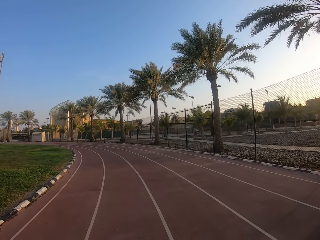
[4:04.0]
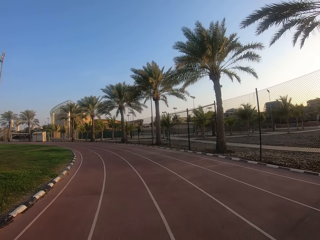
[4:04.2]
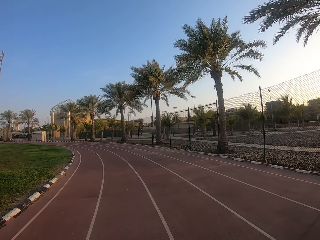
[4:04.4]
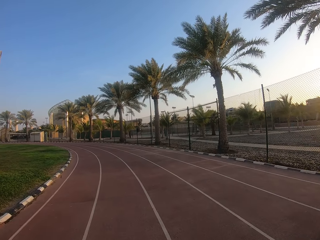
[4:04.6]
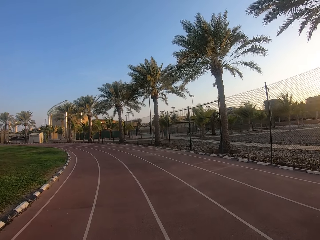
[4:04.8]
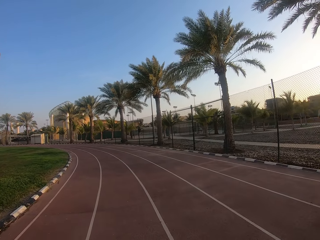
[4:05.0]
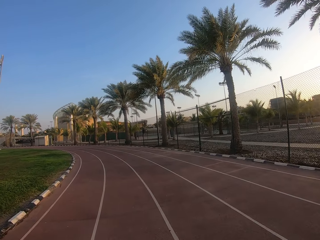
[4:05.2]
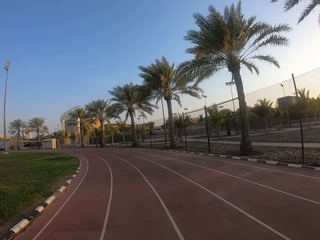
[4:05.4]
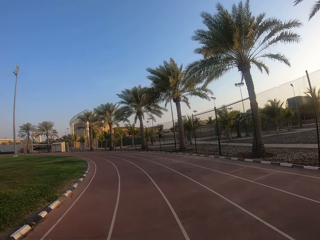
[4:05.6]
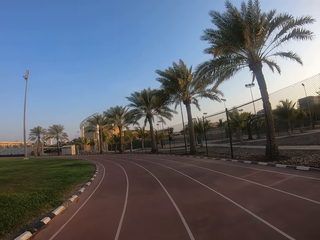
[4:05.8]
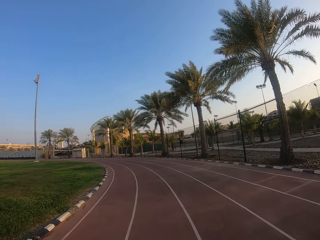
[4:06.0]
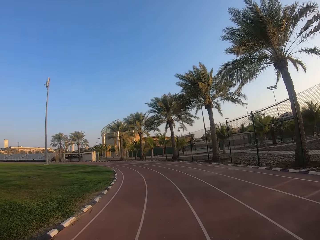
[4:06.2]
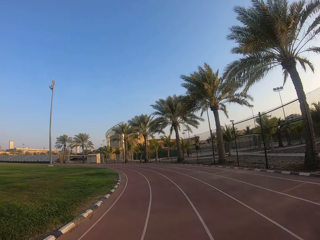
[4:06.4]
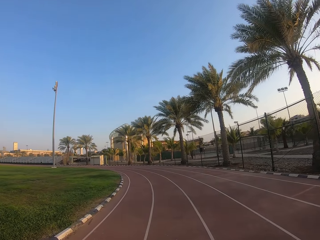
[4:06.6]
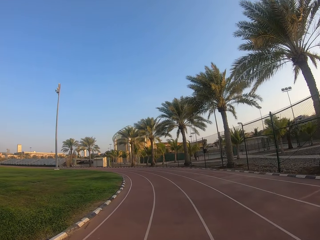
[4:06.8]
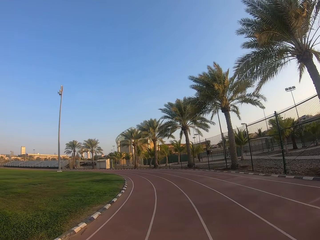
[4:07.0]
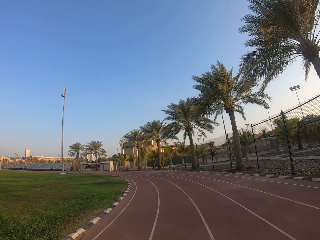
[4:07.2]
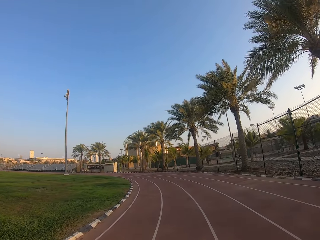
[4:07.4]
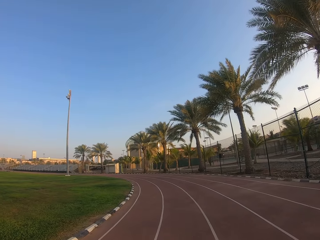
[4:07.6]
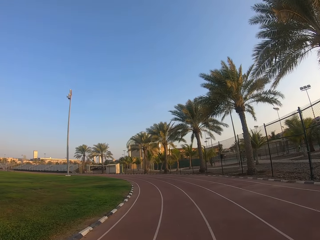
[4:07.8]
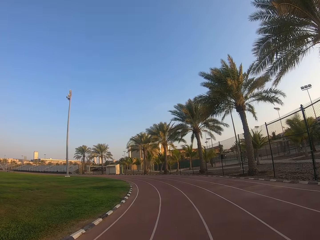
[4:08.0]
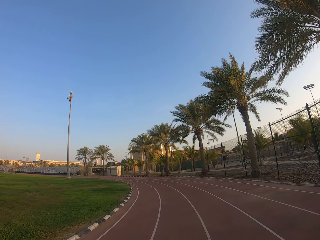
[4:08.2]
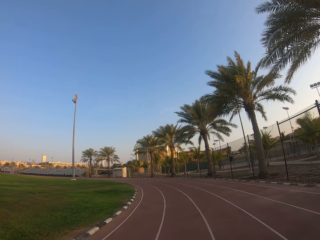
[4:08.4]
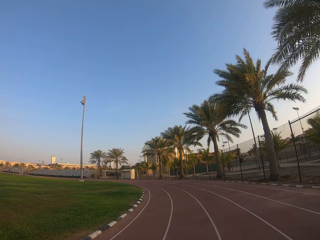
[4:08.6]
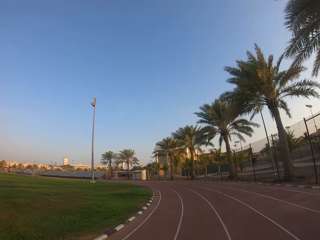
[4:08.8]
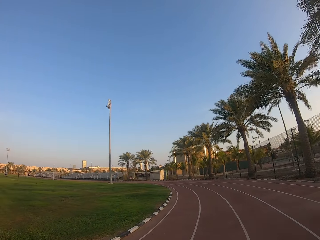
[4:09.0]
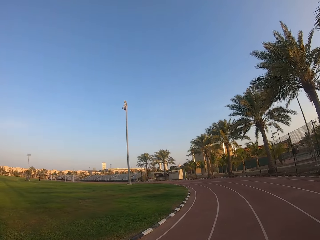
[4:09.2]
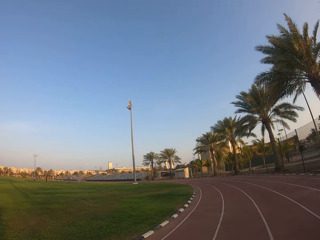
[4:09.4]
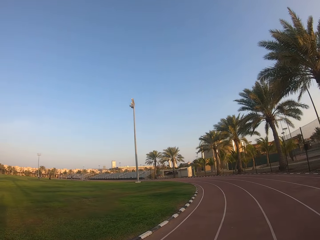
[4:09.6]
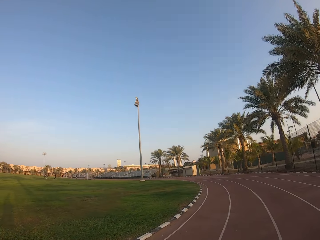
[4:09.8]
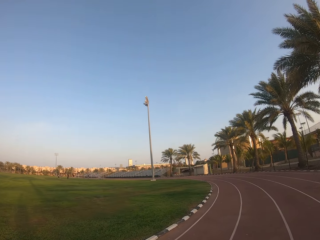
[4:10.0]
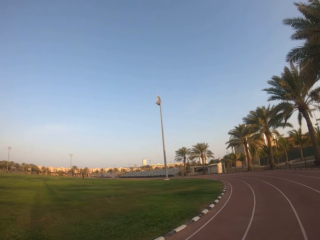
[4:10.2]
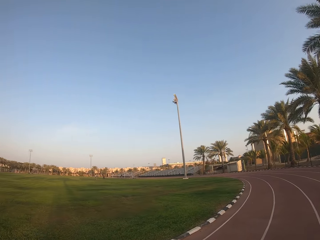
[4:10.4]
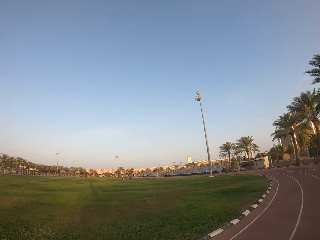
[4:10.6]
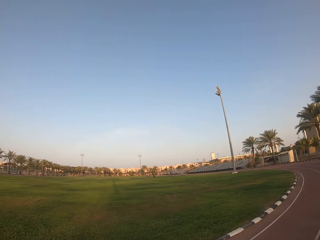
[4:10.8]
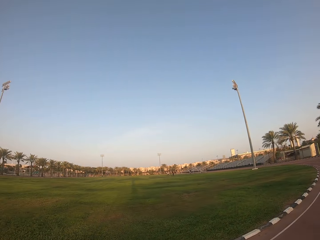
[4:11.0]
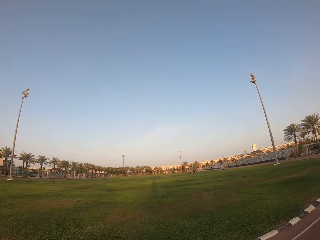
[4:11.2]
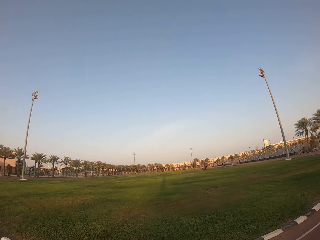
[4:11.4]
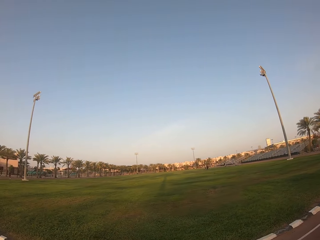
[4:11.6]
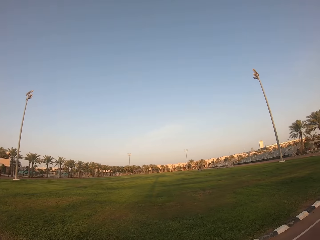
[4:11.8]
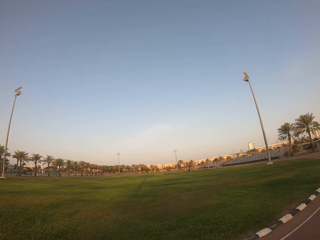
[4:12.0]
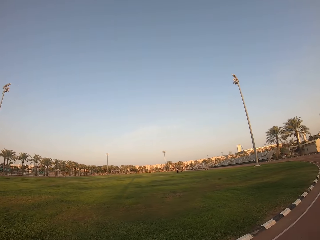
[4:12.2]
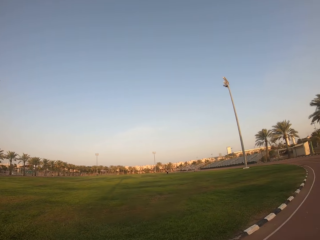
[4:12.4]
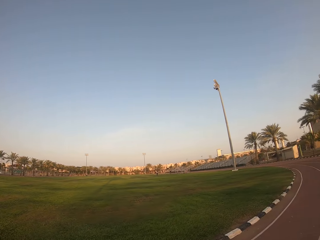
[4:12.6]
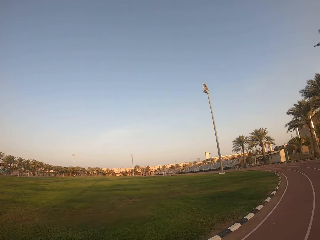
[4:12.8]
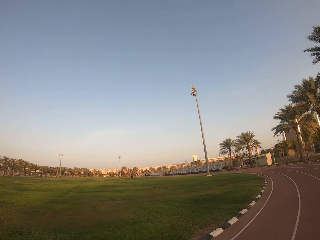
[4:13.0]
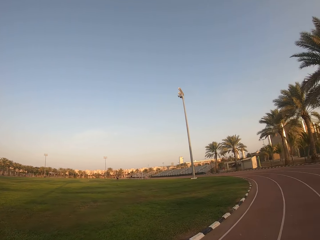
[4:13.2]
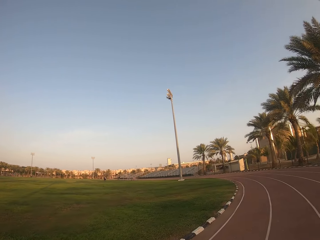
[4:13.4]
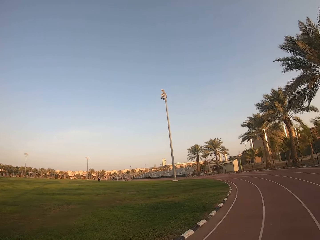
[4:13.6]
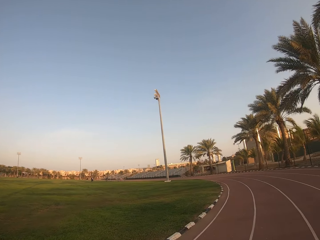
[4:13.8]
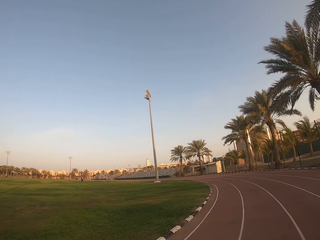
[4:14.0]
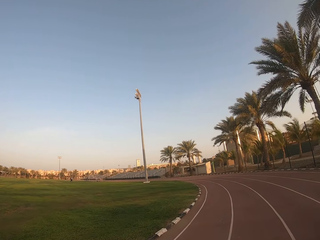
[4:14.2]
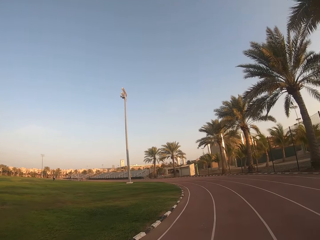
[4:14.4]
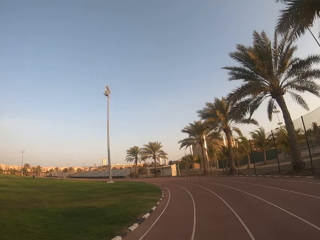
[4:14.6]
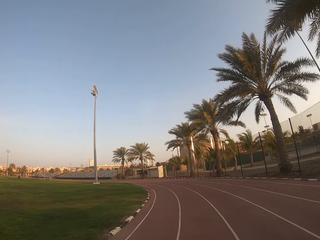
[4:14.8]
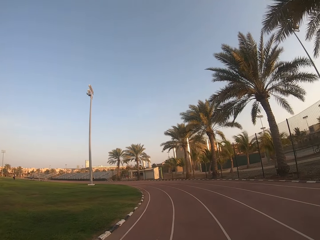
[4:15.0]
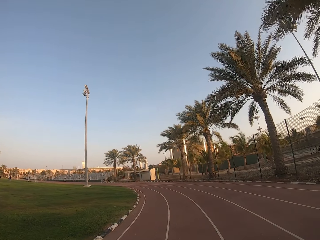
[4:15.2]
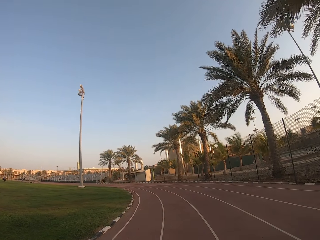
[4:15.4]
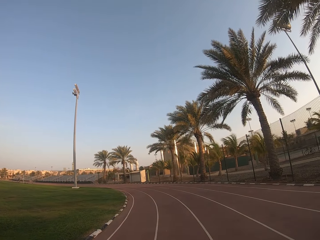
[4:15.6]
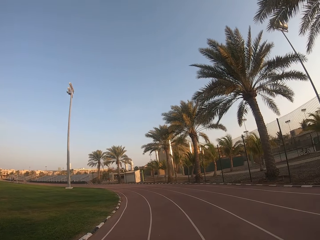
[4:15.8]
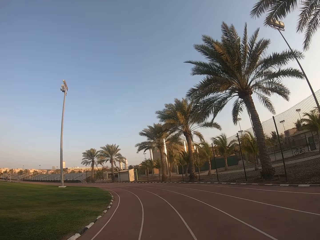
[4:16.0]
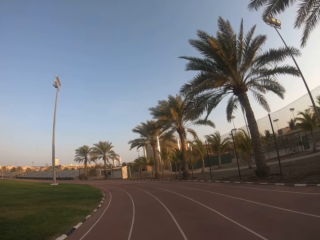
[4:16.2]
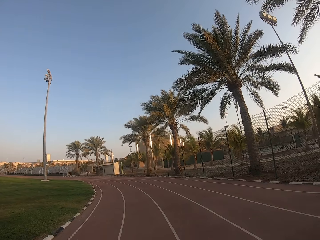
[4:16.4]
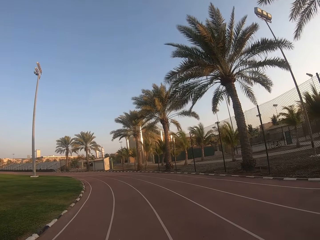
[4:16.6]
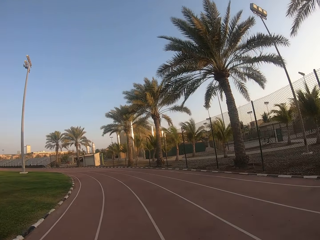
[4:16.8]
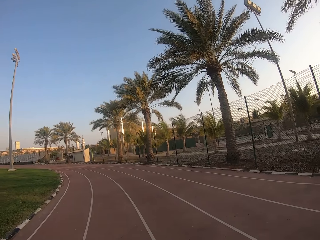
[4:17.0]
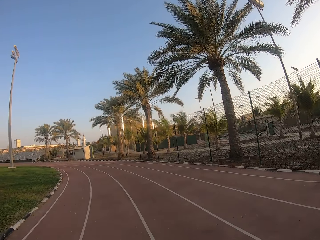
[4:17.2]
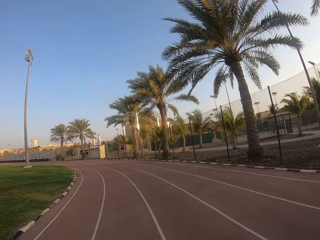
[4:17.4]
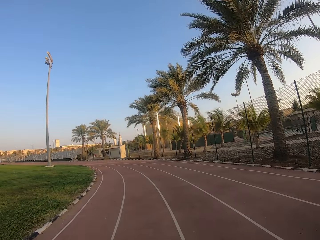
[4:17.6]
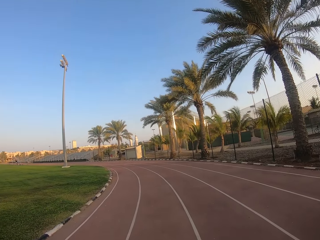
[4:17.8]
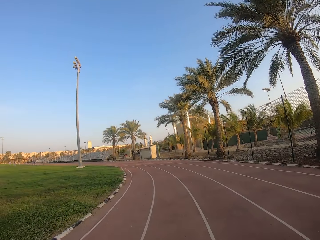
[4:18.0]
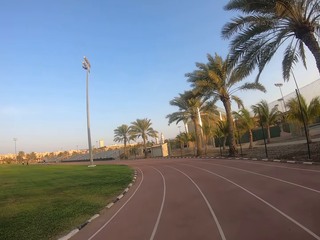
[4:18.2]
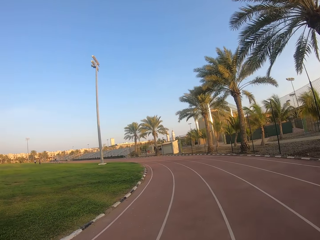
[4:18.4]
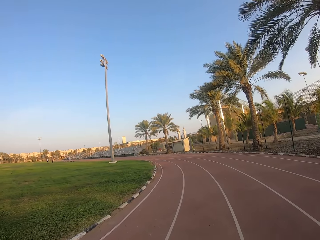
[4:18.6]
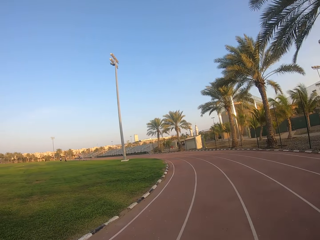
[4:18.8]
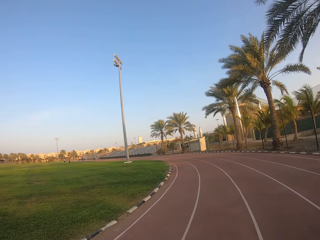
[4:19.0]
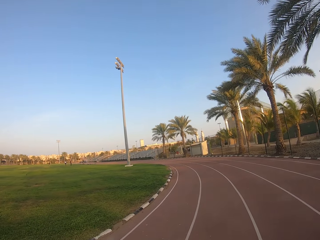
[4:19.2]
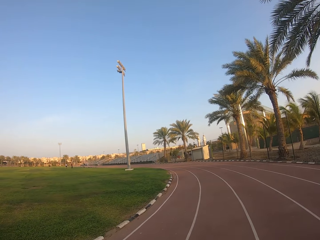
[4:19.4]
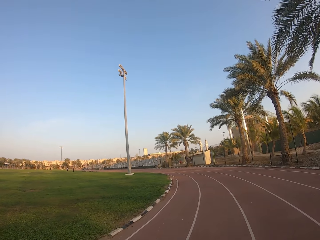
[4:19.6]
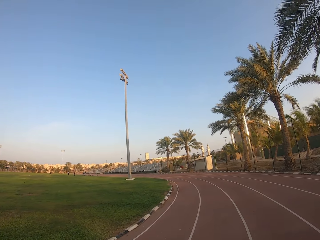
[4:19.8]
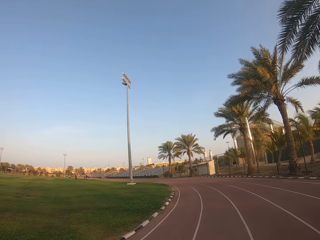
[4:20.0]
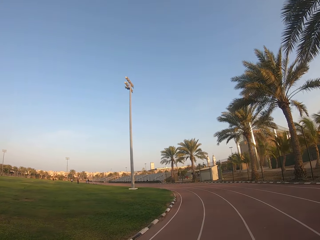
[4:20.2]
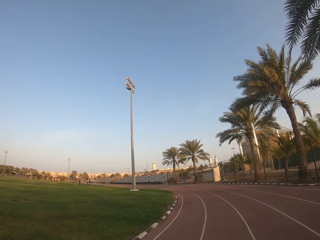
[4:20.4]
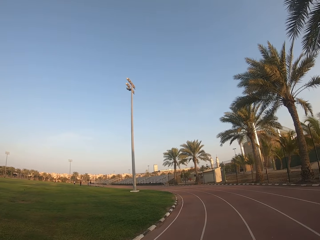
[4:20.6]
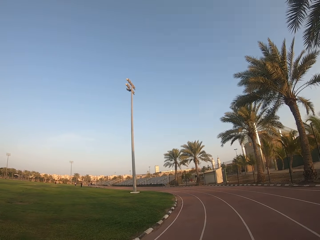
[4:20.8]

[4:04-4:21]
The camera wearer stares at the football pitch. They walk in the stadium.

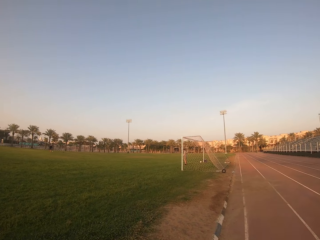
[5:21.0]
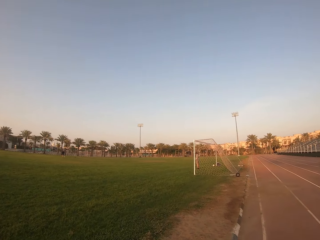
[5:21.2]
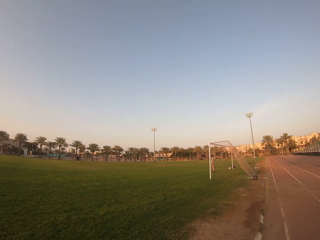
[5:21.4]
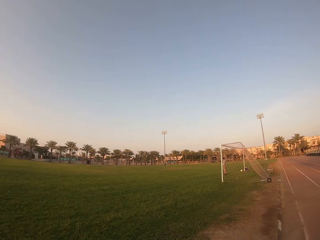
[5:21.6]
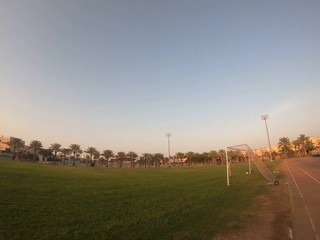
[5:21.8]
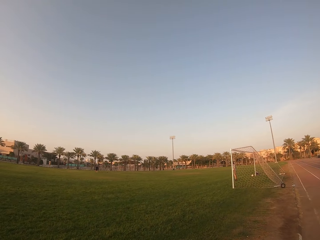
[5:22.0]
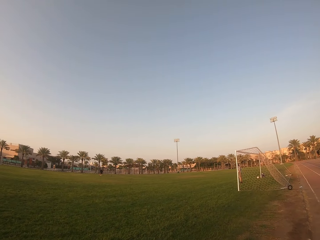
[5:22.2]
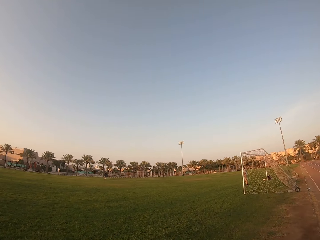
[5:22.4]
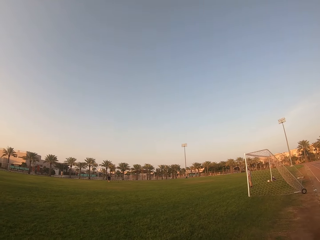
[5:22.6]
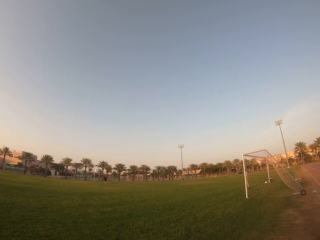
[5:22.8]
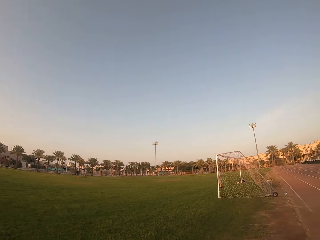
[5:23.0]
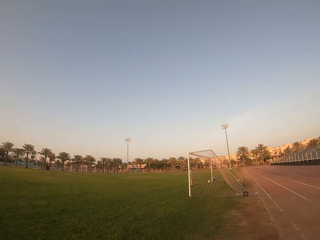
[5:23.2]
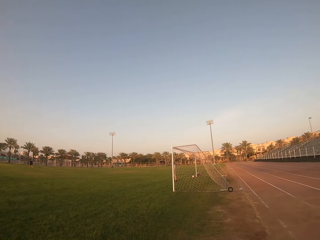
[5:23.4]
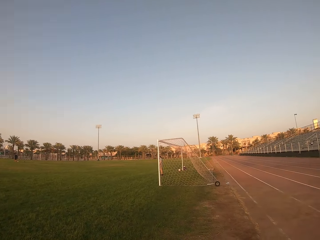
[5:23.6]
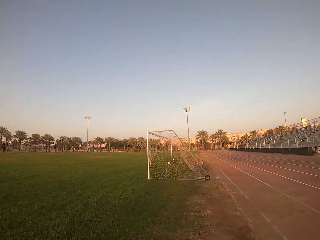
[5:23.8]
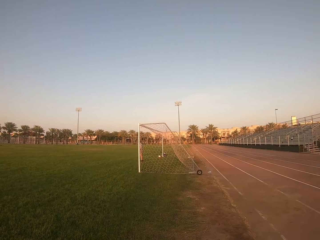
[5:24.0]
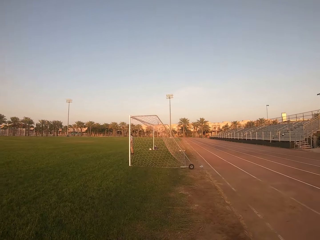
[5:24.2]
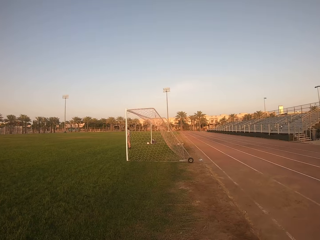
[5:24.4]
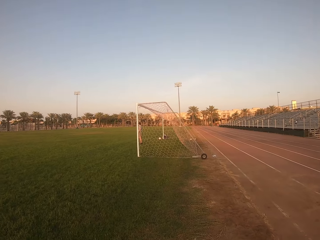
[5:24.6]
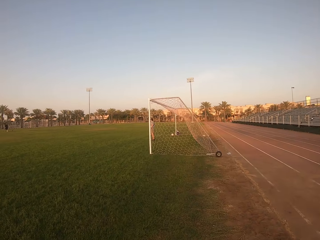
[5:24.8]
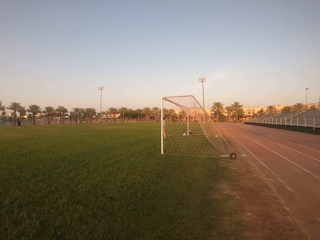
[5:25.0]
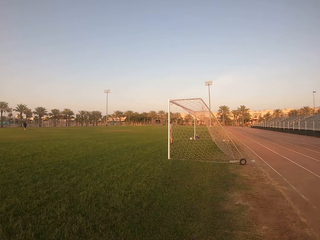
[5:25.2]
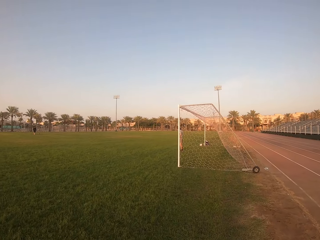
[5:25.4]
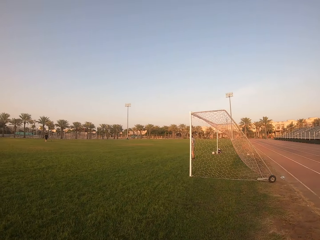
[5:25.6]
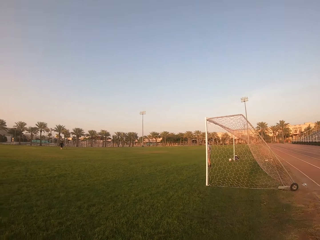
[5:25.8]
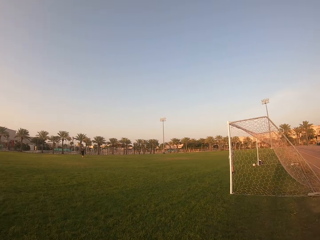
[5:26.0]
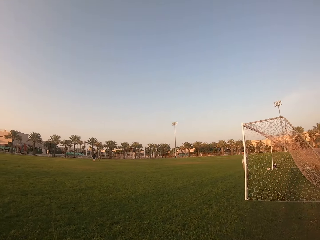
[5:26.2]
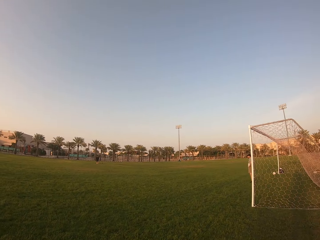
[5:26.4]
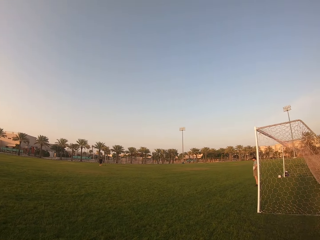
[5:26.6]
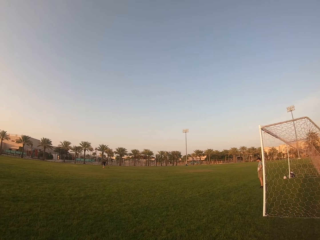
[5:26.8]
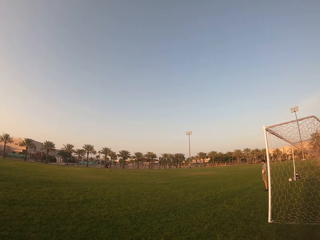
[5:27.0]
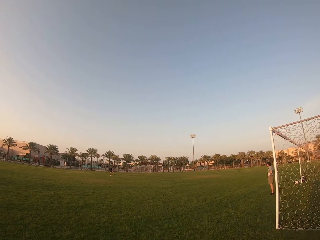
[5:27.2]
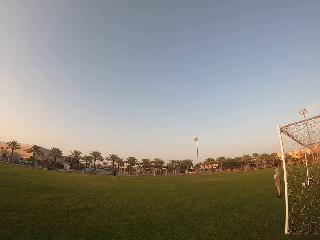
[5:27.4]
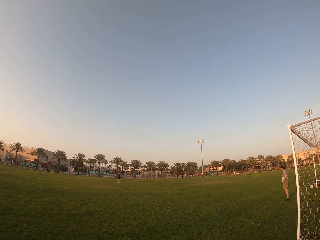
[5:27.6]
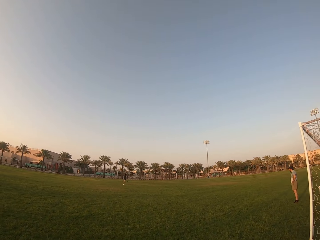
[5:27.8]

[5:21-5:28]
The camera wearer walks into the field.
